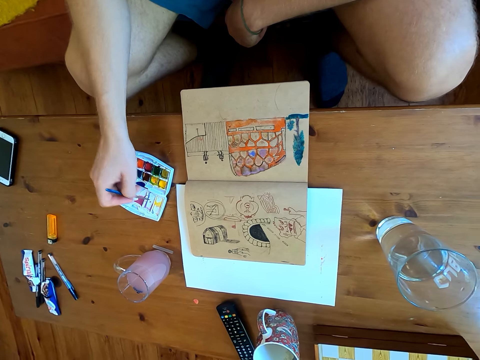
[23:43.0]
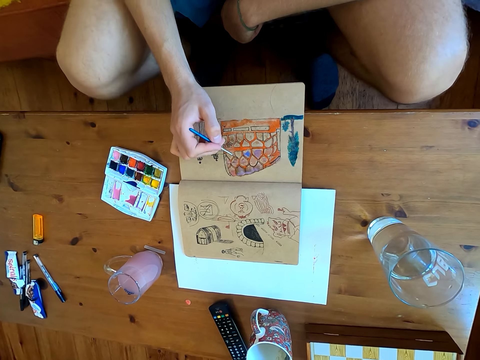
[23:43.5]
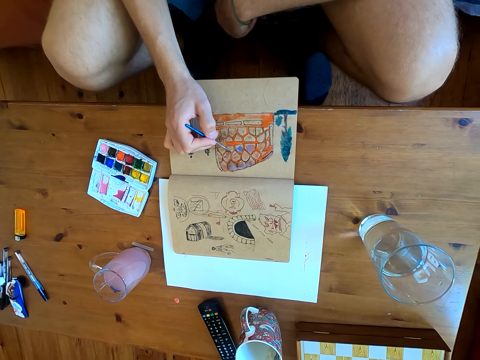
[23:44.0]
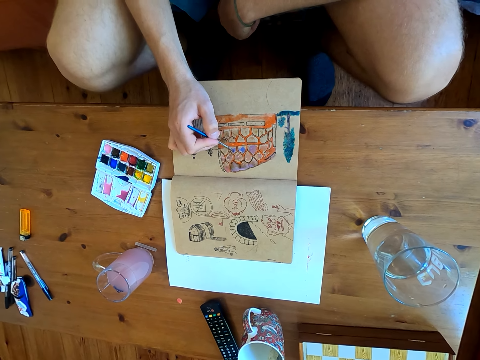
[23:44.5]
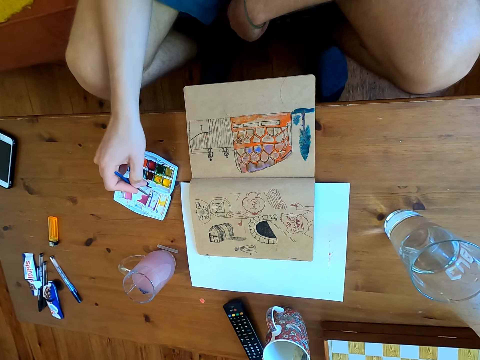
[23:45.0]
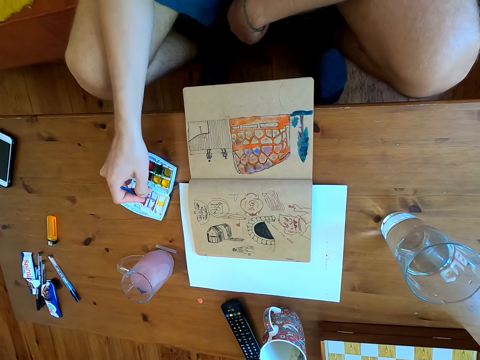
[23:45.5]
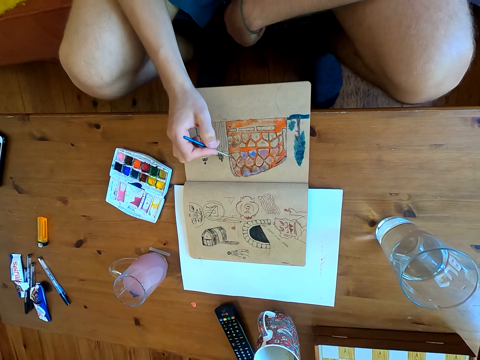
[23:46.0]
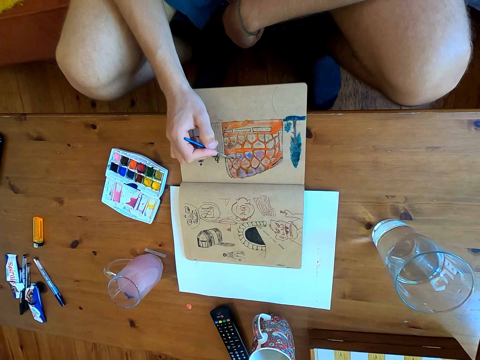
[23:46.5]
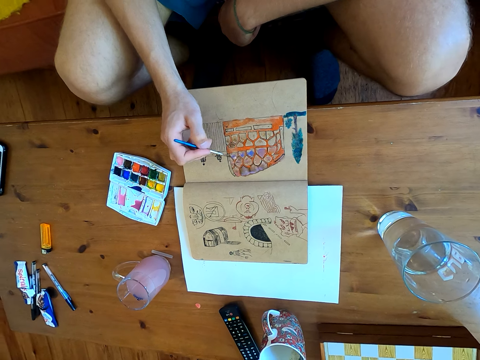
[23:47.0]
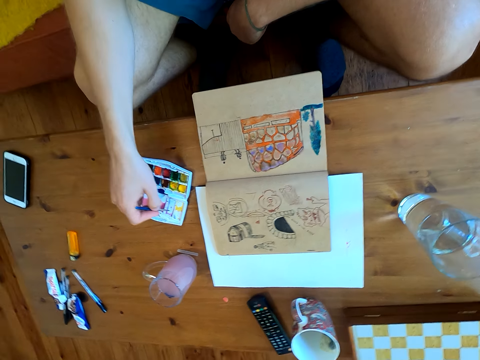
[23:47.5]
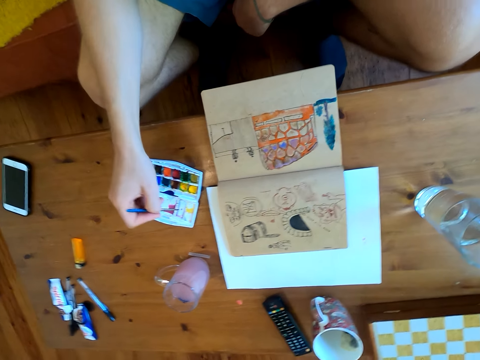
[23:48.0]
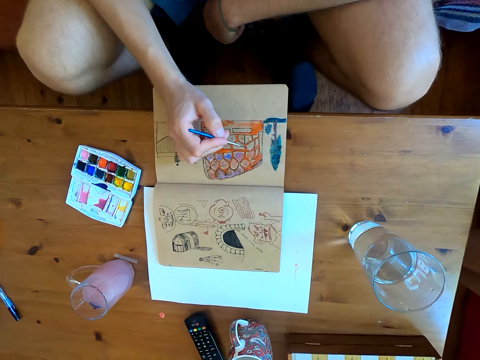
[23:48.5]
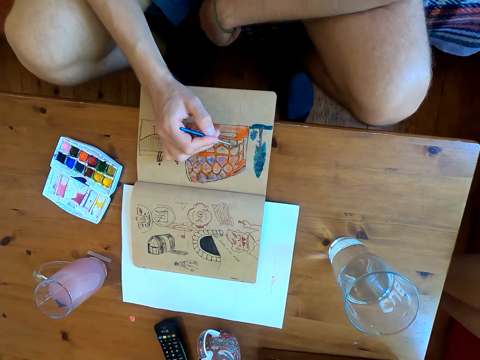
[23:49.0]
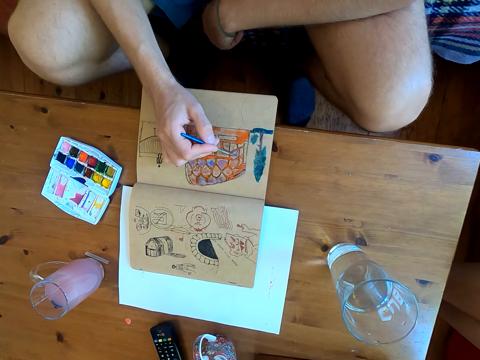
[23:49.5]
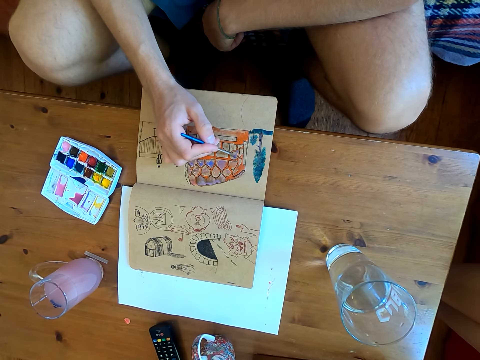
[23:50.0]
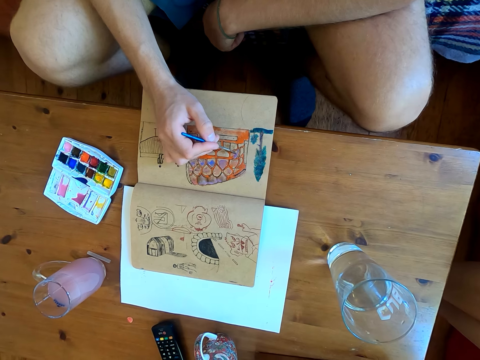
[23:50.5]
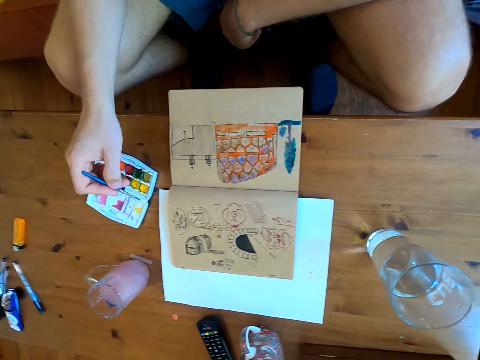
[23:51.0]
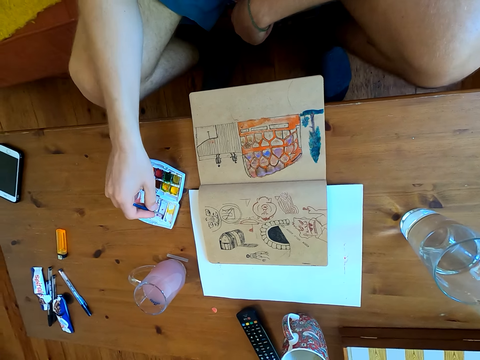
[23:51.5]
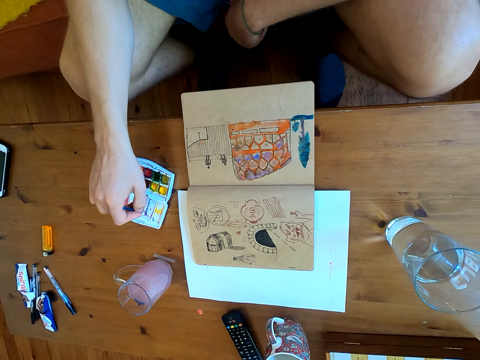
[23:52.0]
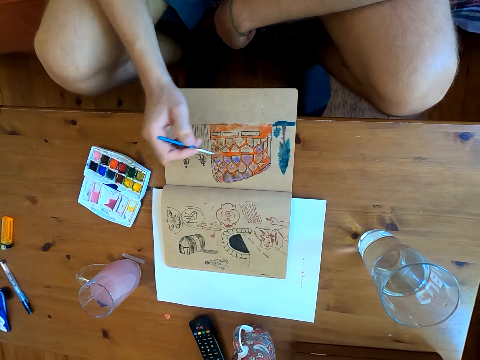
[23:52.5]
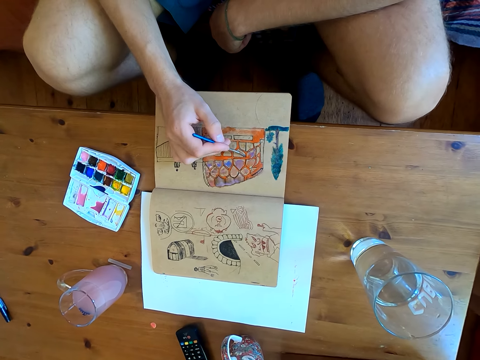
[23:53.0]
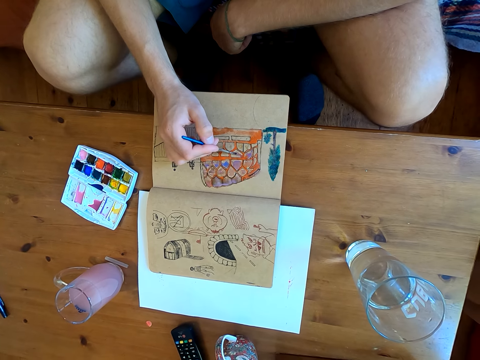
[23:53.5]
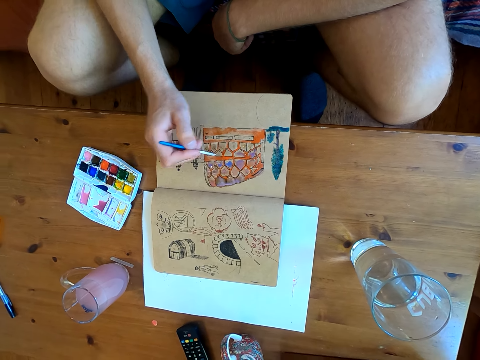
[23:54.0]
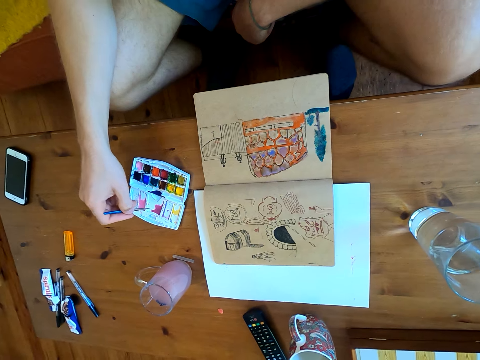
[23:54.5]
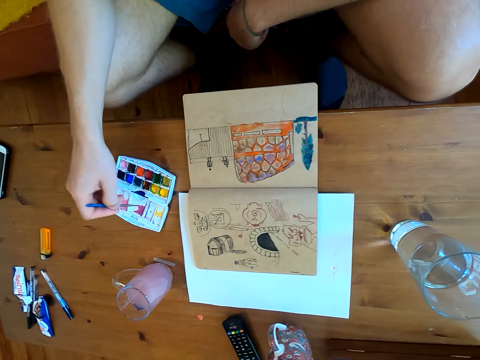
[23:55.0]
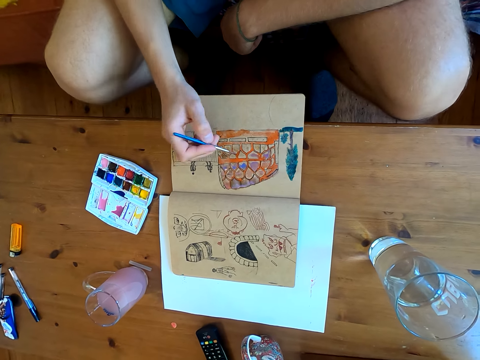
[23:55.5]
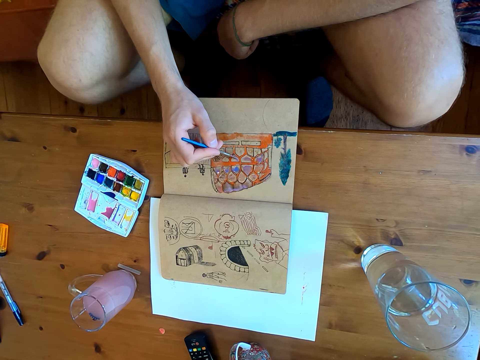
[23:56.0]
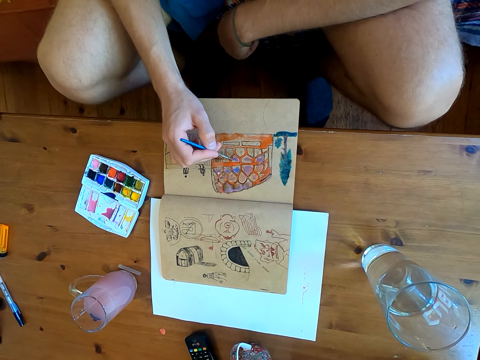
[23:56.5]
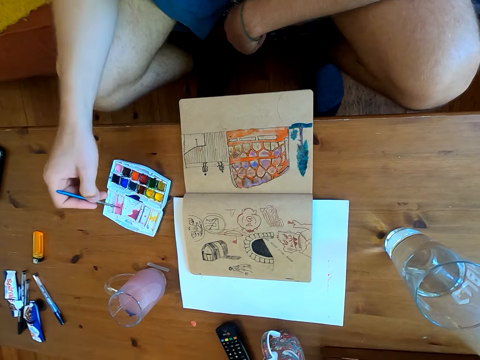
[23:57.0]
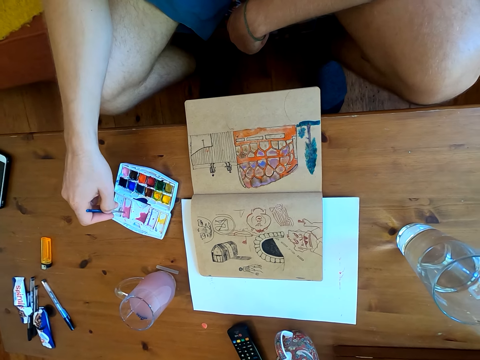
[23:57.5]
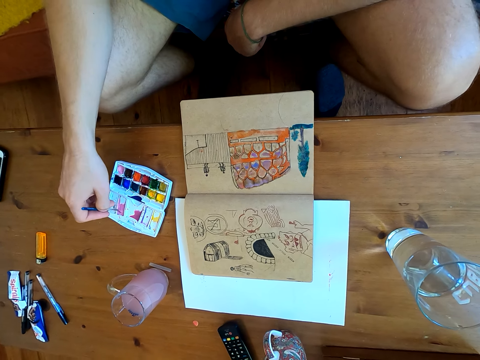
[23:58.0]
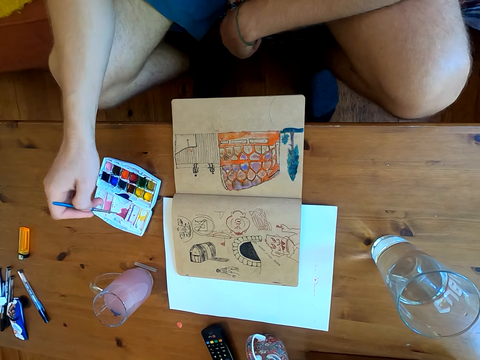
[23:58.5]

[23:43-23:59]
The camera wearer immerses the brush in watercolor. They paint on a page of the book. They immerse the brush in watercolor. They paint on the page of the book. They immerse the brush in watercolor. They paint on the page of the book. They immerse the brush in watercolor. They paint on the page of the book. They immerse the brush in watercolor. They paint on the page of the book. They immerse the brush in watercolor.

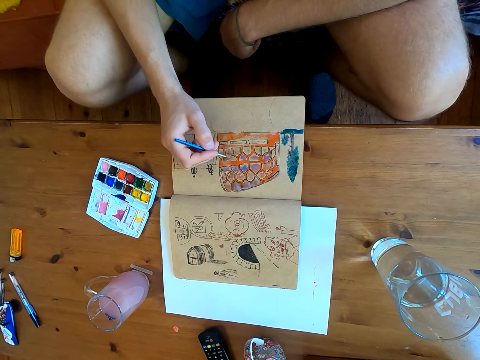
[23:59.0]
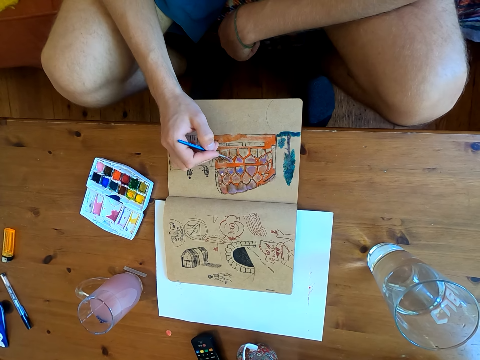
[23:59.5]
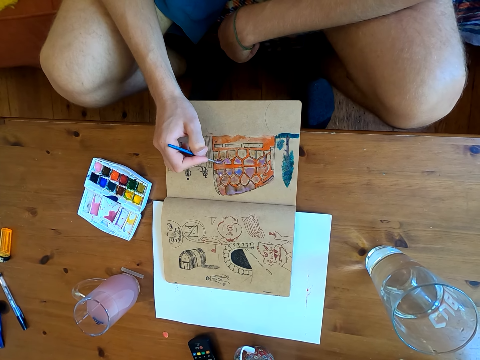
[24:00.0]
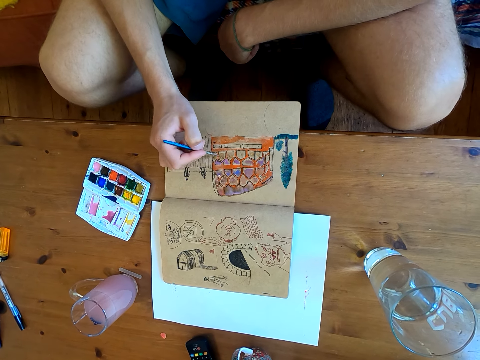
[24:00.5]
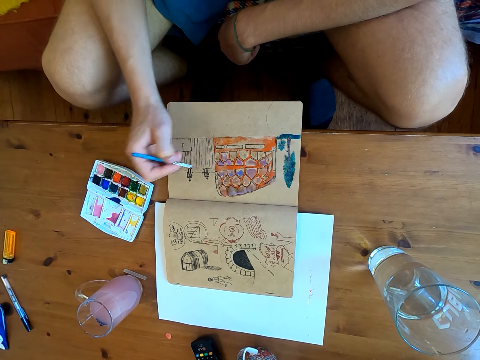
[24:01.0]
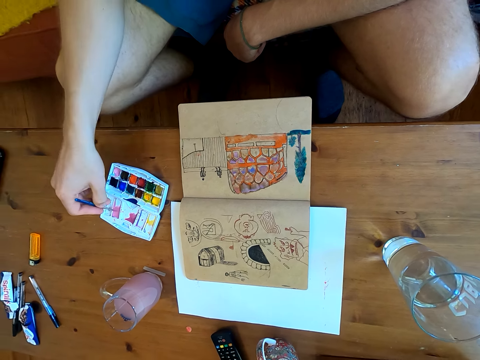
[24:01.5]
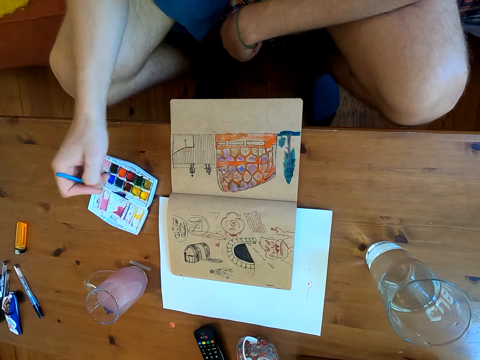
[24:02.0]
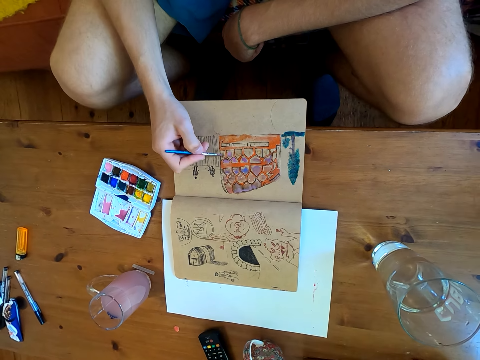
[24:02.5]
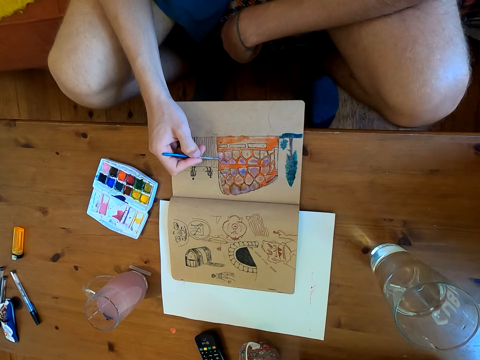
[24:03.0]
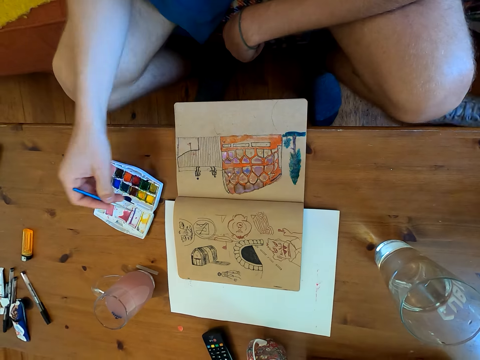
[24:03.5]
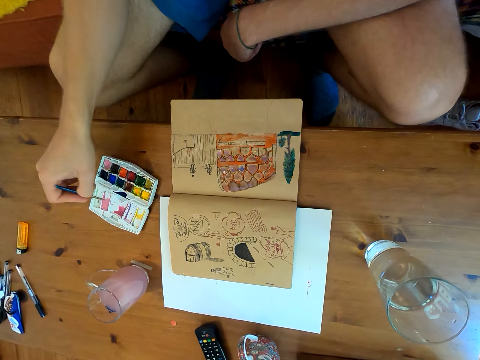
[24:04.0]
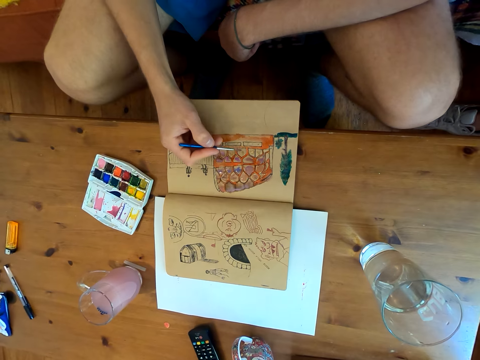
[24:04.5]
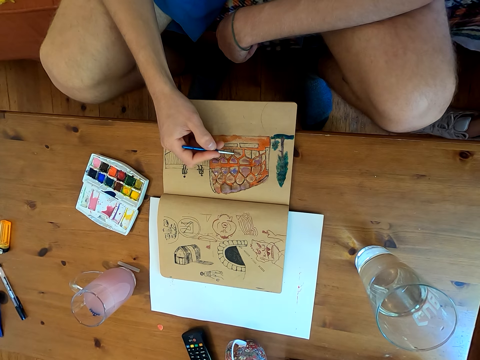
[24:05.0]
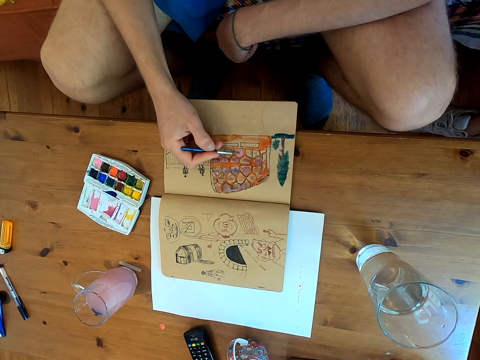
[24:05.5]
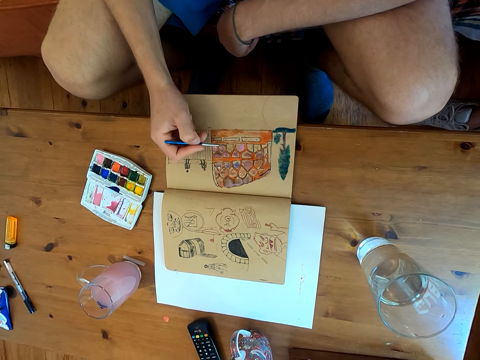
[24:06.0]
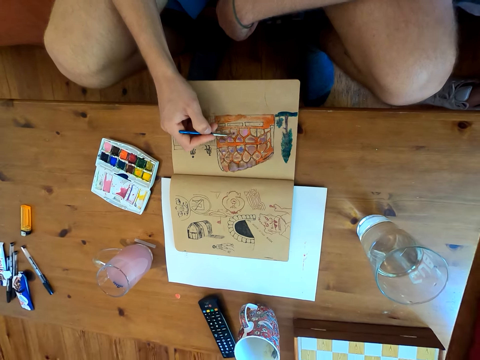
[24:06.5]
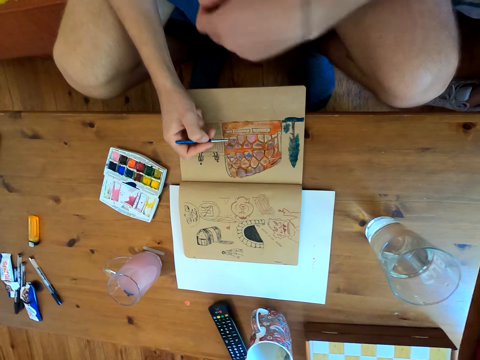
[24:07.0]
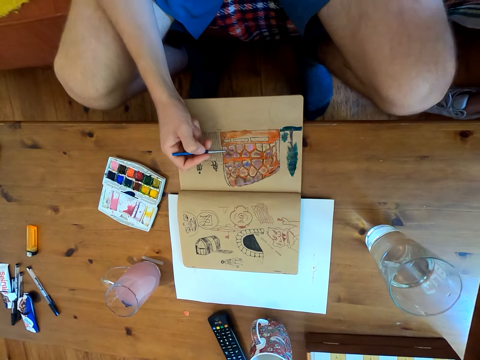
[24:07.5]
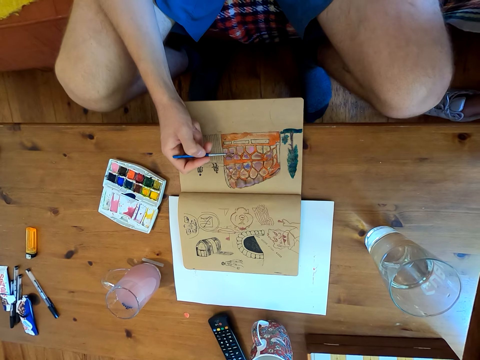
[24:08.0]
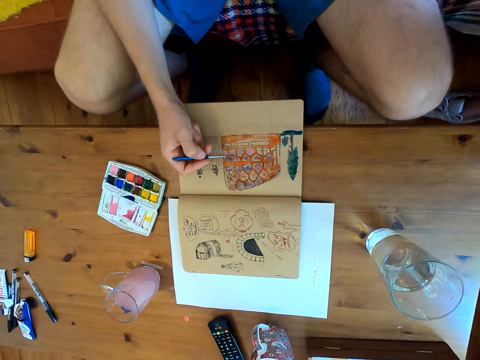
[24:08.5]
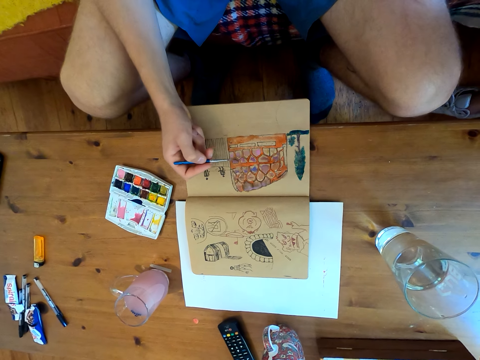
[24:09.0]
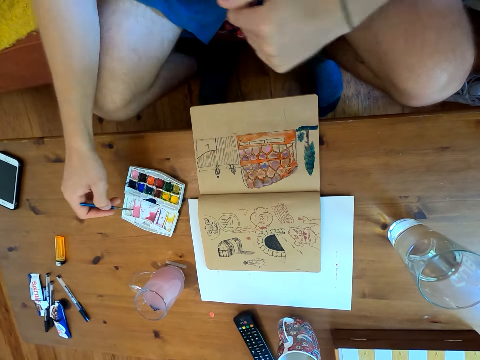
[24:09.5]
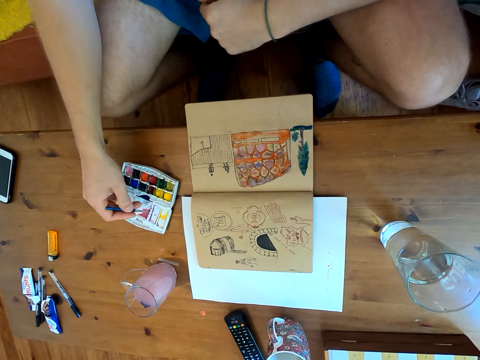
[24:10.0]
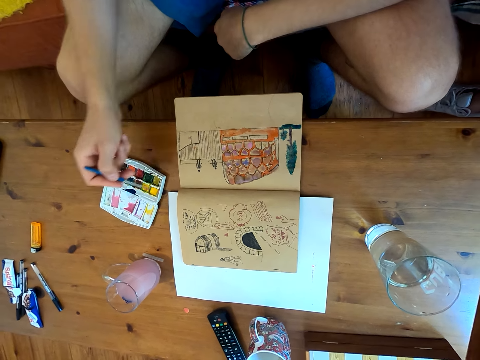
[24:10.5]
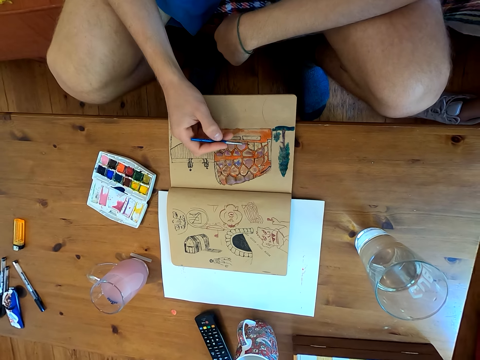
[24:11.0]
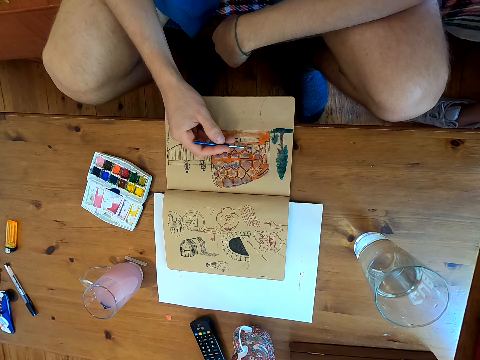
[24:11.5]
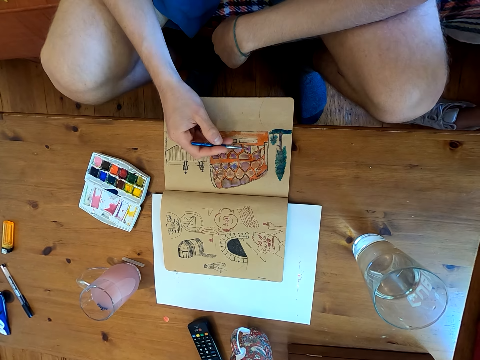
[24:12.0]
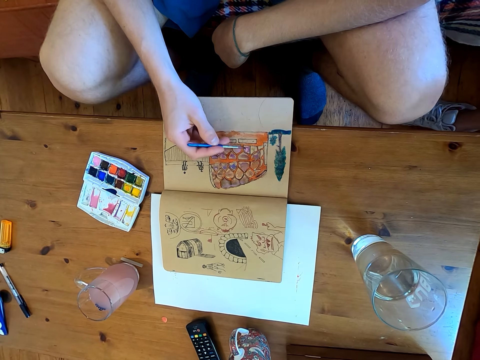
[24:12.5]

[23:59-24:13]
The camera wearer paints on a page of the book. They immerse the brush in watercolor. They paint on the page of the book. They immerse the brush in watercolor. They paint on the page of the book. They immerse the brush in watercolor. They paint on the page of the book.
